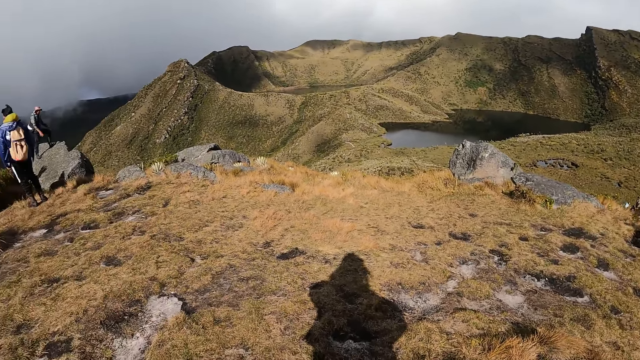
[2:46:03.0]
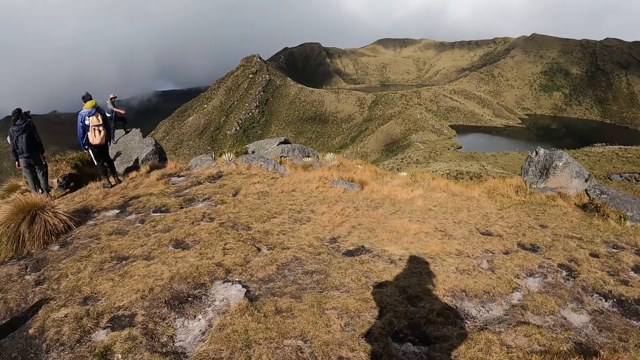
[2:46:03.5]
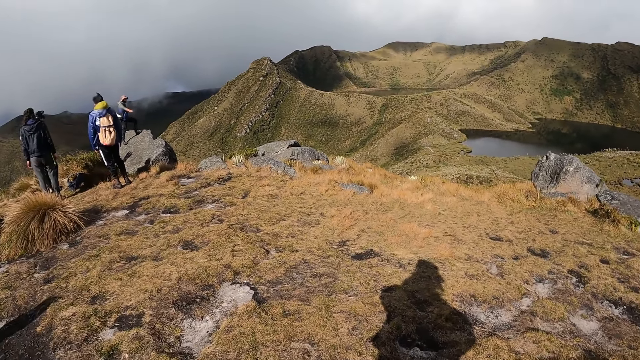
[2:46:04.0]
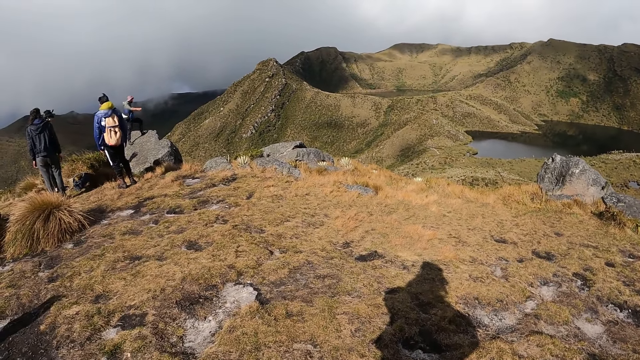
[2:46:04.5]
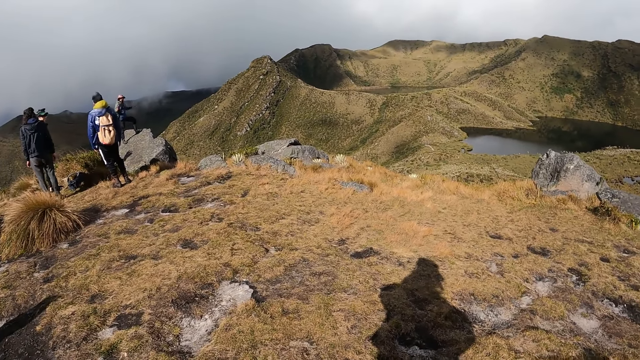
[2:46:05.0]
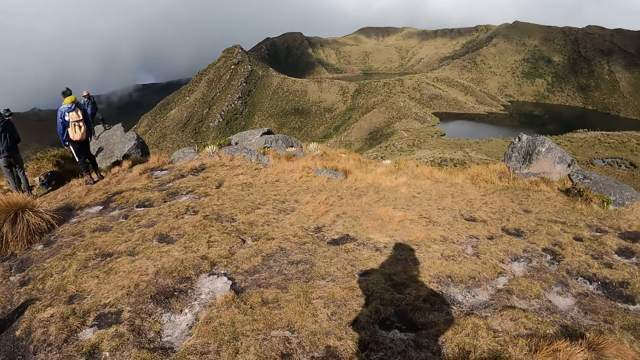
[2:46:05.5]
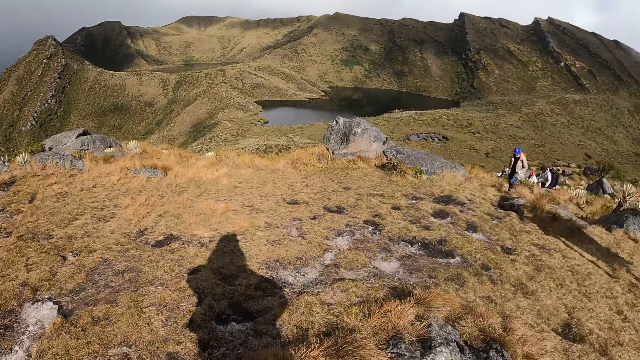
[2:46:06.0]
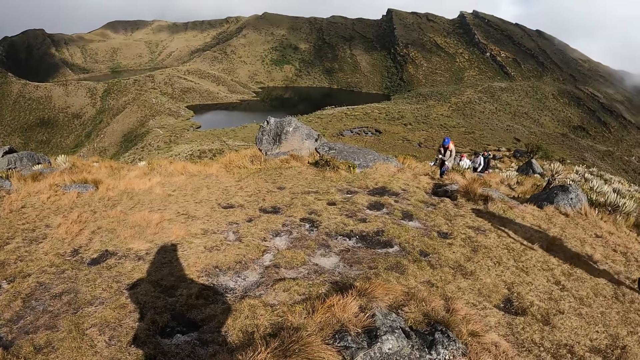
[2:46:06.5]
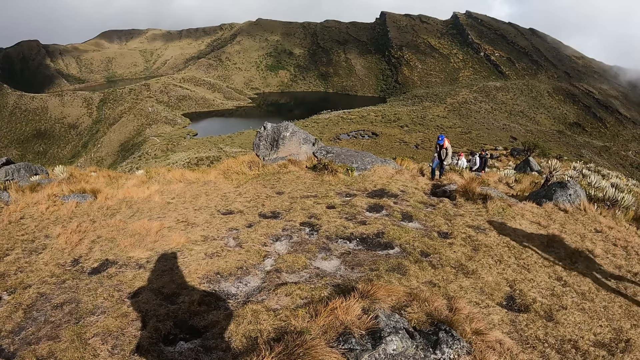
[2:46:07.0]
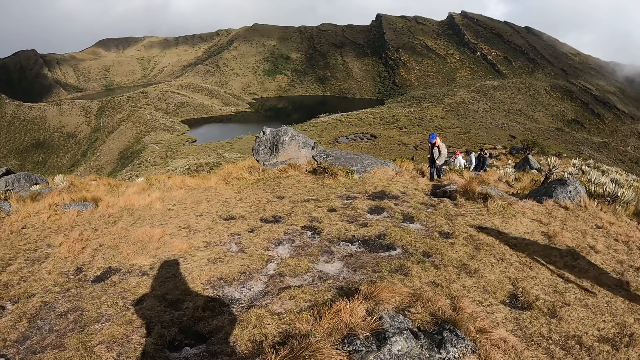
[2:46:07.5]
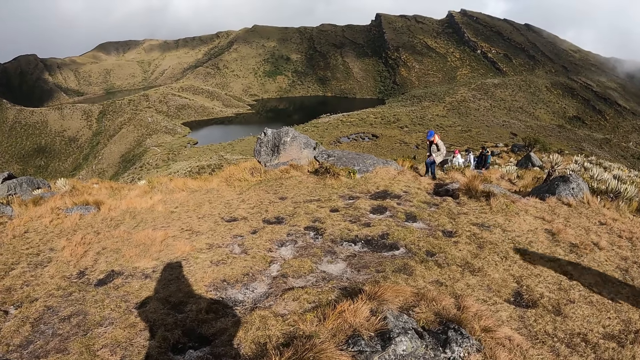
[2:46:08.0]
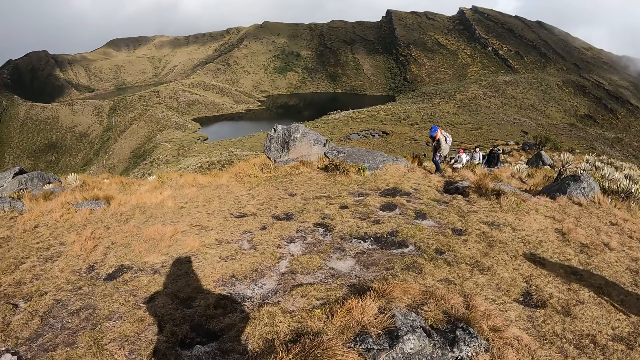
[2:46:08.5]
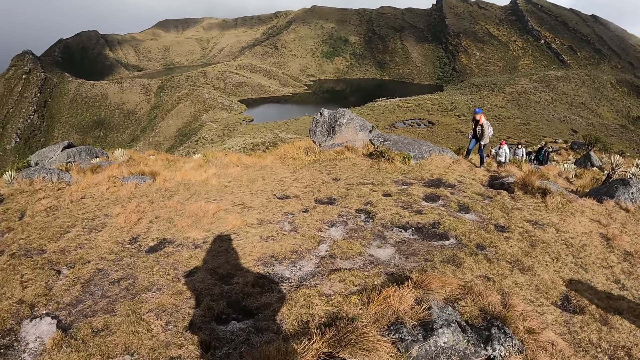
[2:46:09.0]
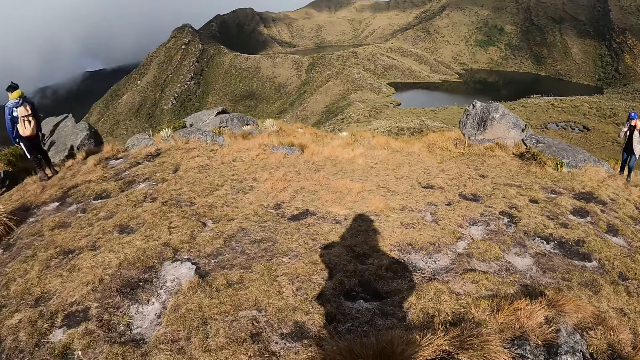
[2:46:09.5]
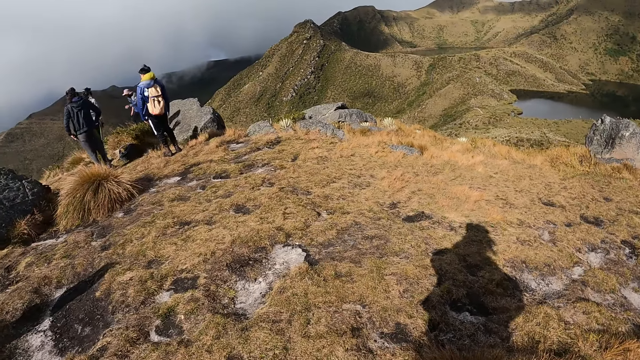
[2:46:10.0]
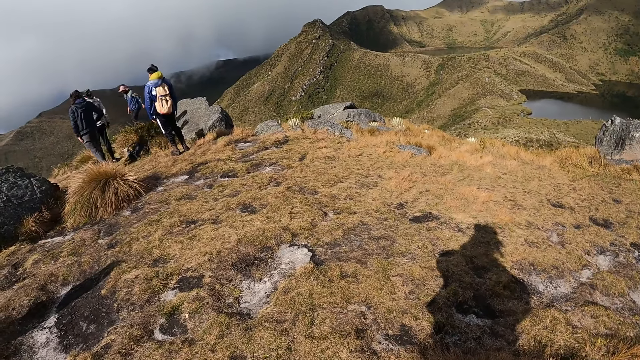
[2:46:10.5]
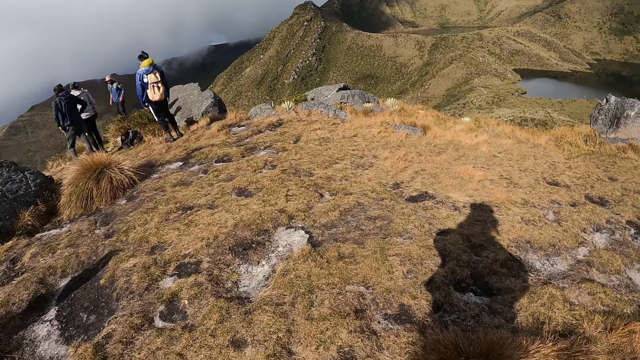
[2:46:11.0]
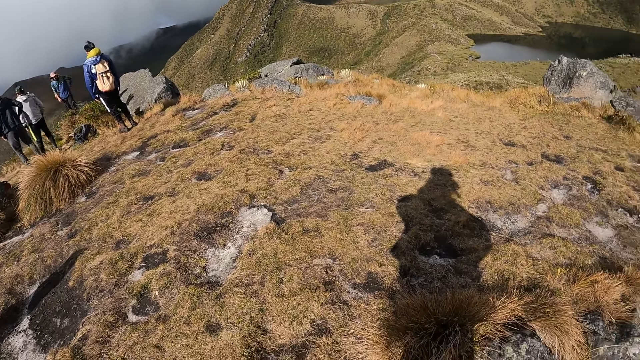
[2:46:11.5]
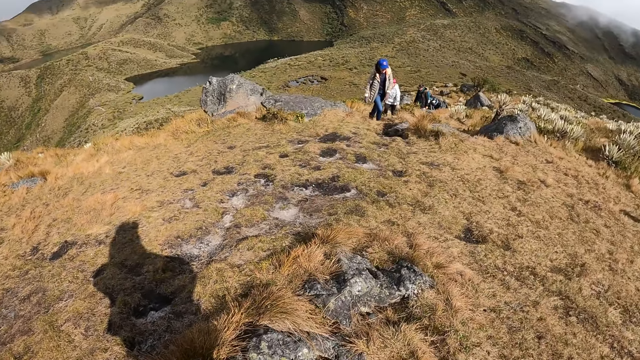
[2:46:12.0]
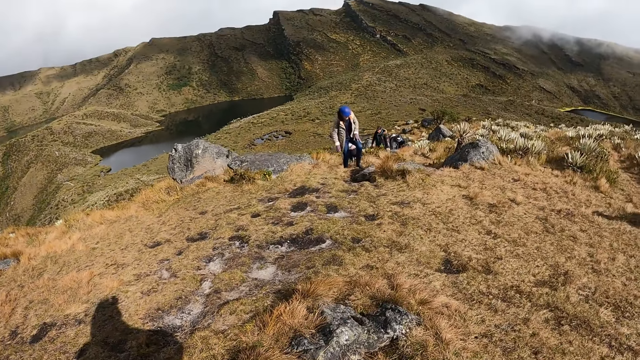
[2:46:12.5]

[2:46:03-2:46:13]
A woman climbs up the hill.

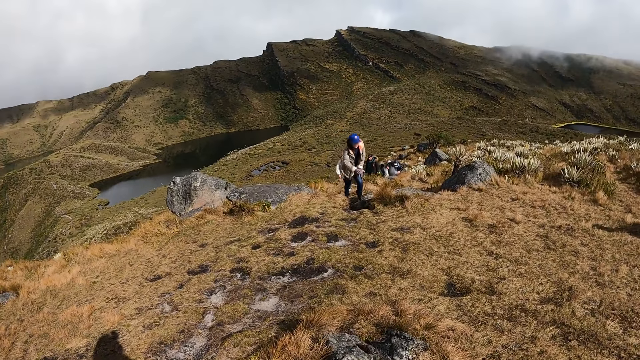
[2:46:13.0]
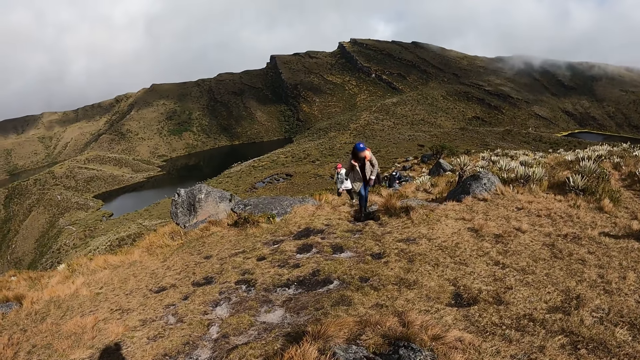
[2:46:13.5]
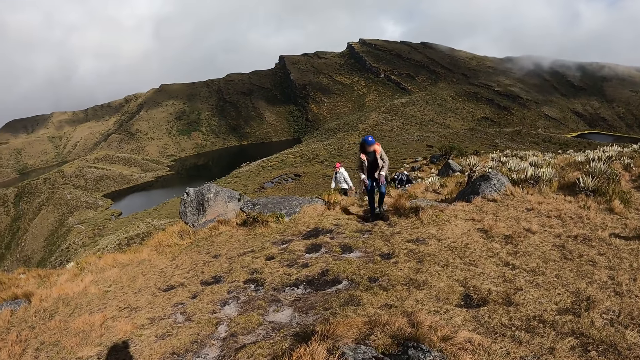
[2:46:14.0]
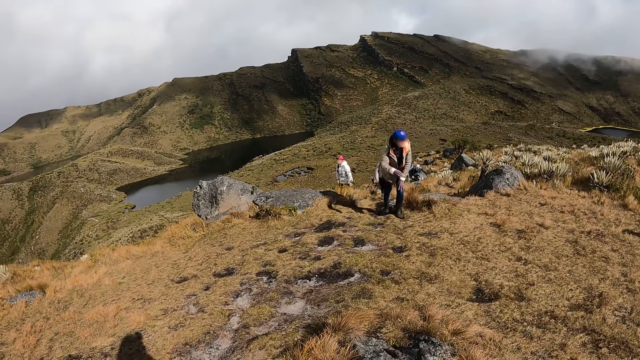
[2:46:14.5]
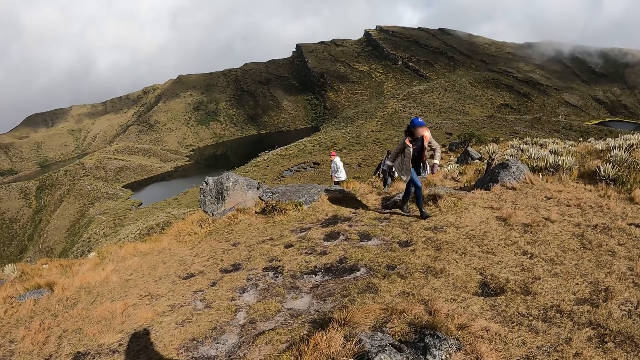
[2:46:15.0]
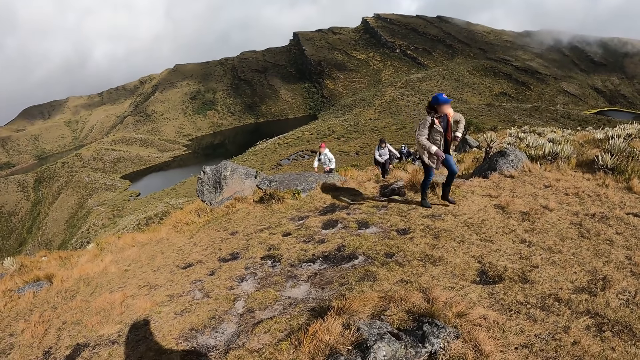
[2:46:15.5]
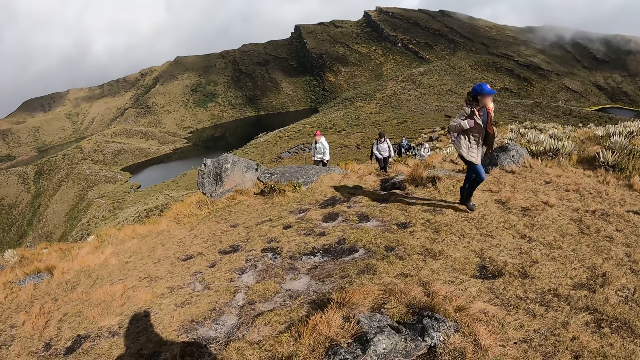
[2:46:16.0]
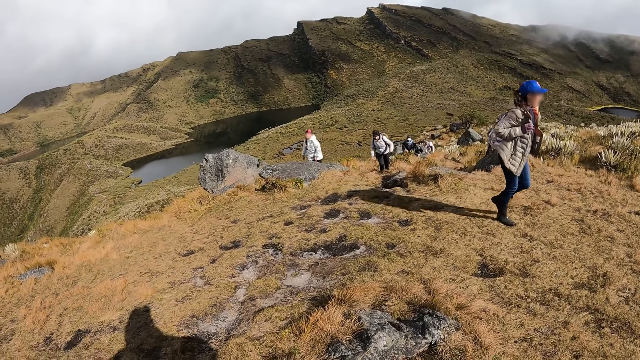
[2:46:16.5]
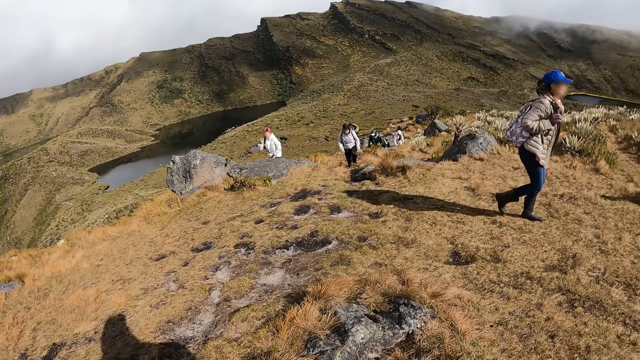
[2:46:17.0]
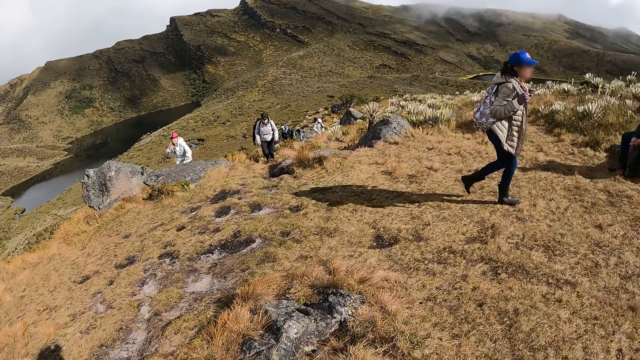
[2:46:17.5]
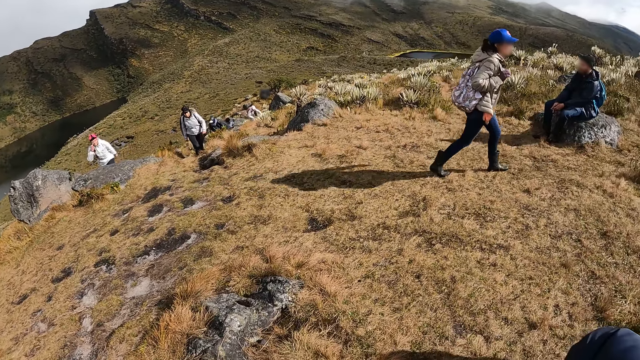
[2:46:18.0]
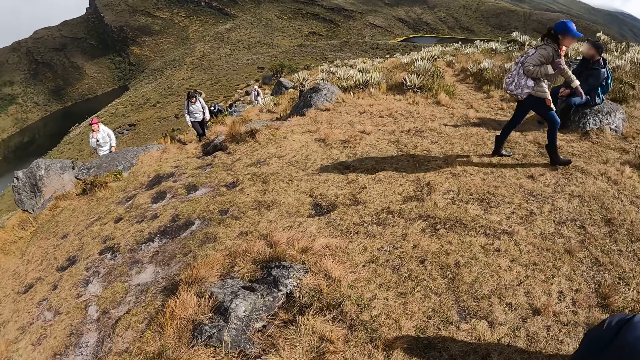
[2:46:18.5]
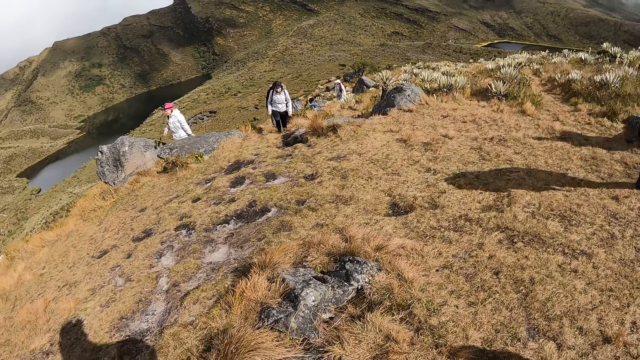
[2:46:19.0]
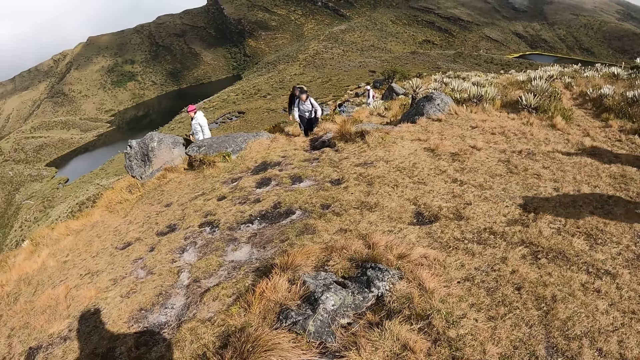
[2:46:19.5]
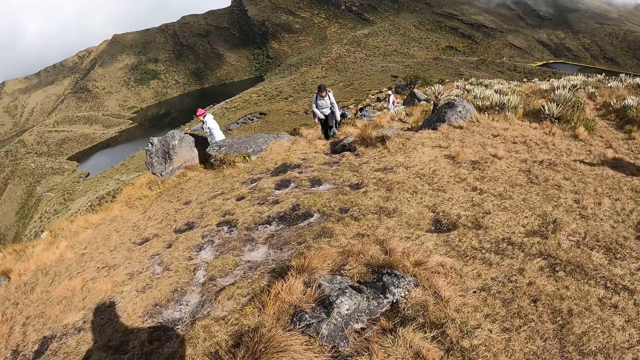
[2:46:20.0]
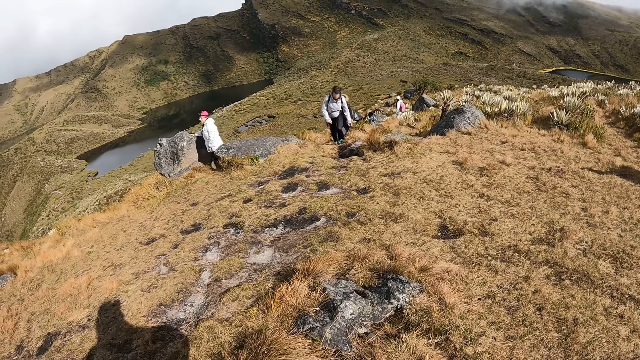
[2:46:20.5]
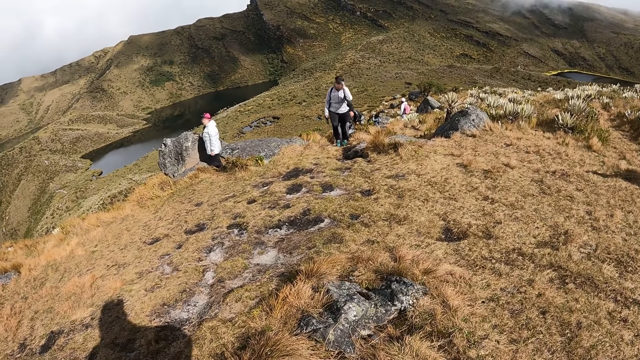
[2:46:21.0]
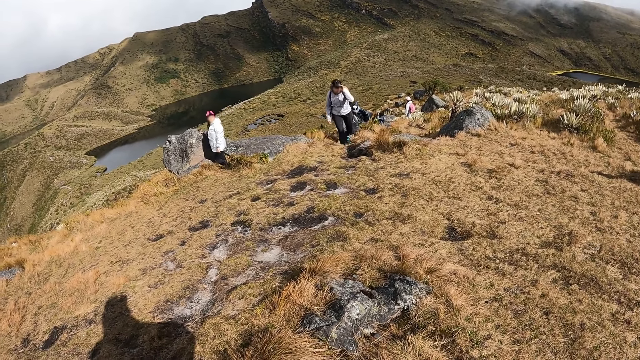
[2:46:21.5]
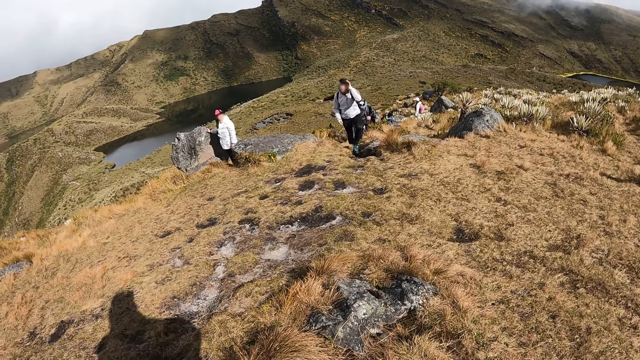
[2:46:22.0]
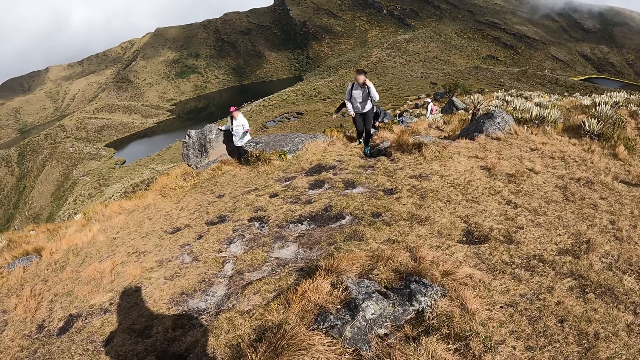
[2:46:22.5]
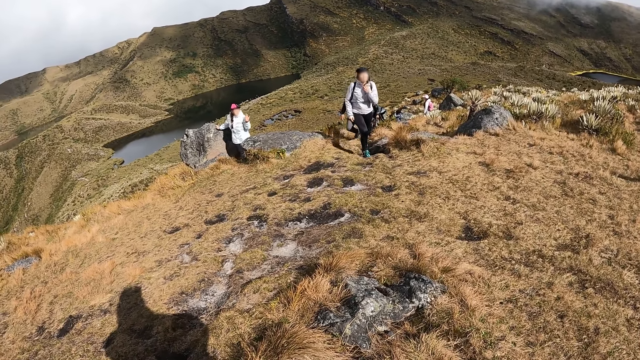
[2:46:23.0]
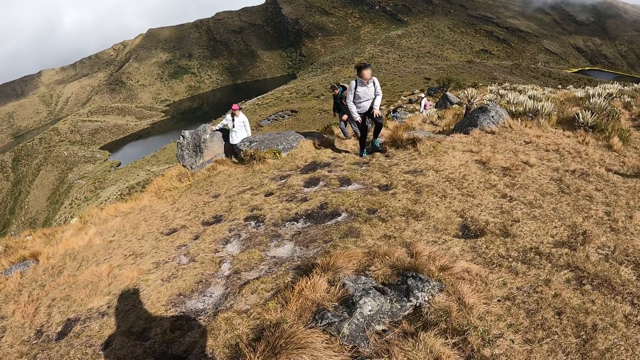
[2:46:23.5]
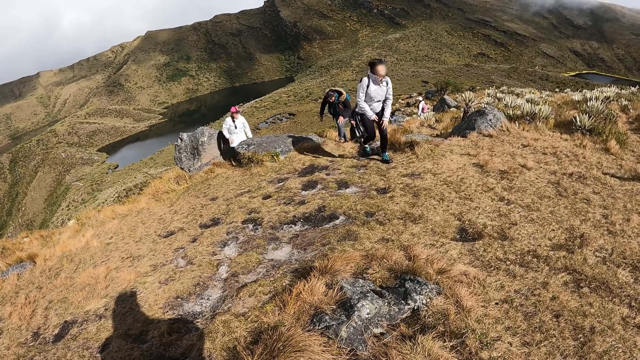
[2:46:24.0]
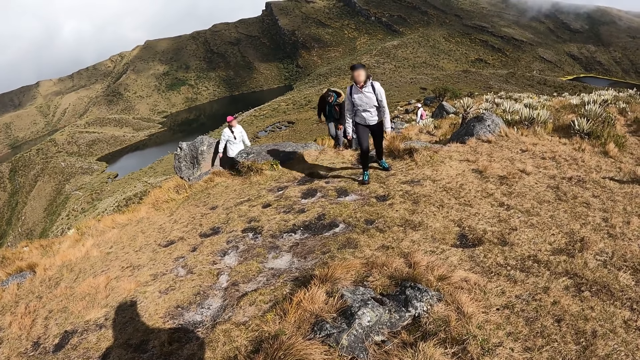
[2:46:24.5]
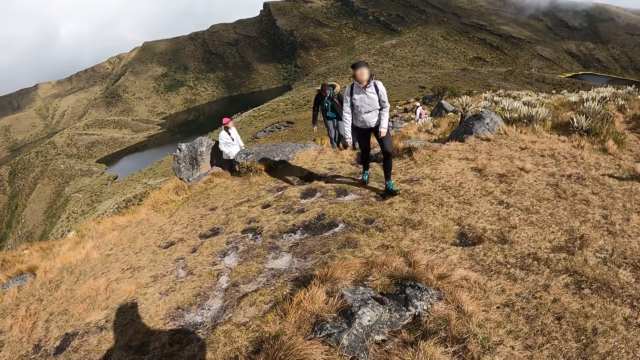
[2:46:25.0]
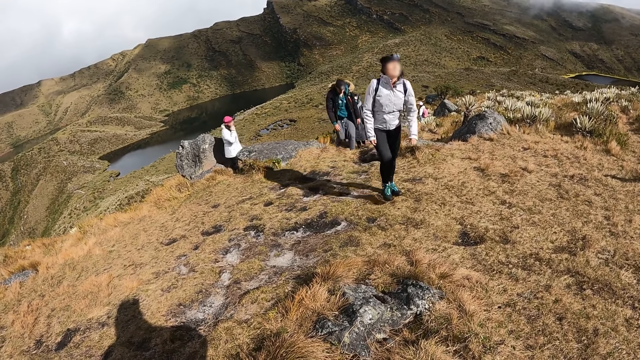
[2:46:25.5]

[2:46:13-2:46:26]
The woman walks on the hill and adjusts her backpack strap on her shoulder with her right hand. Another woman climbs up the hill. A third woman touches a rock on the hill with her right hand. The second woman adjusts her camera on her head with her left hand. The second woman adjusts her jacket with her left hand. A fourth woman climbs up the hill. The second woman places her left hand on her left leg.
